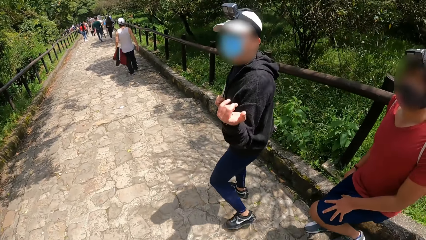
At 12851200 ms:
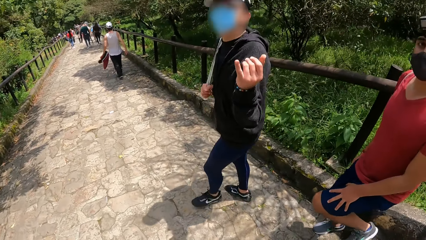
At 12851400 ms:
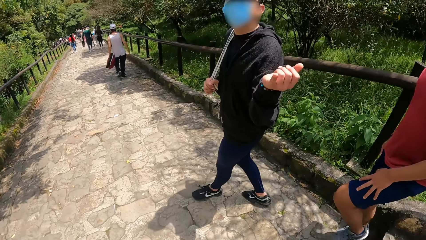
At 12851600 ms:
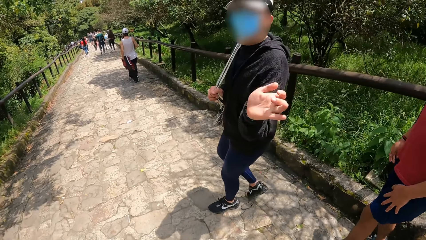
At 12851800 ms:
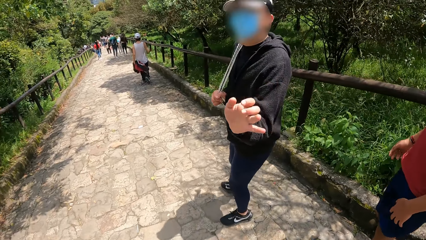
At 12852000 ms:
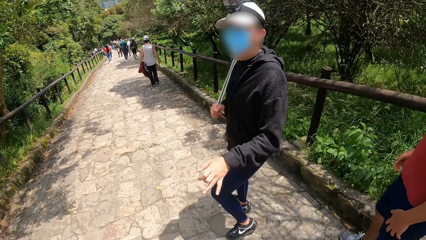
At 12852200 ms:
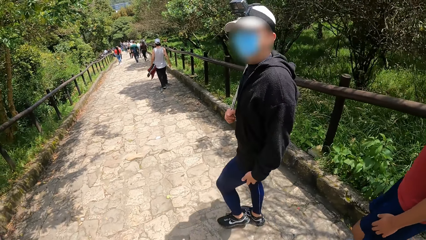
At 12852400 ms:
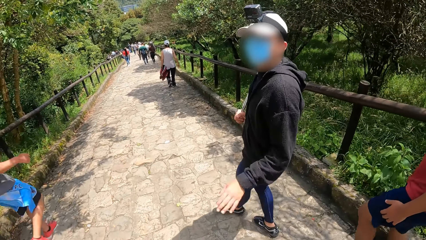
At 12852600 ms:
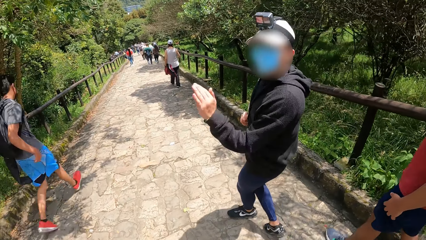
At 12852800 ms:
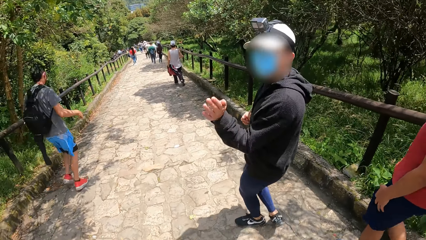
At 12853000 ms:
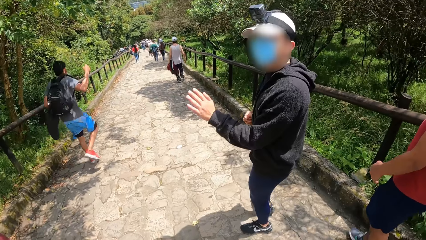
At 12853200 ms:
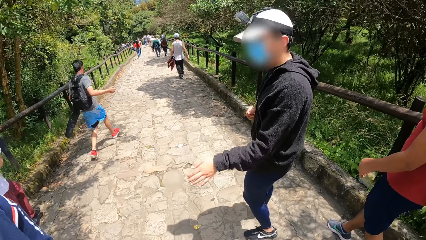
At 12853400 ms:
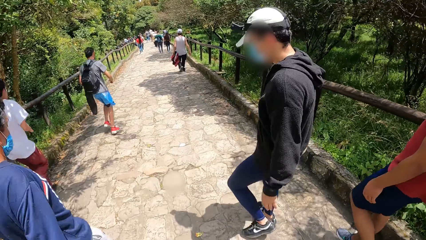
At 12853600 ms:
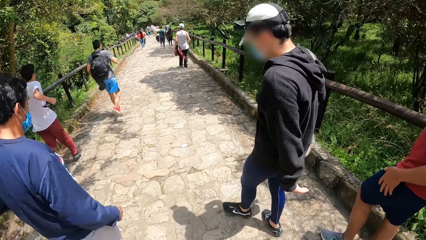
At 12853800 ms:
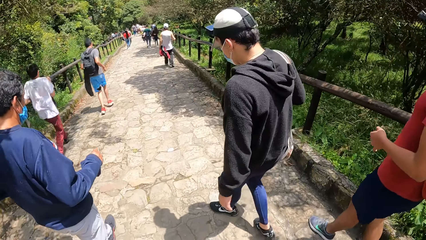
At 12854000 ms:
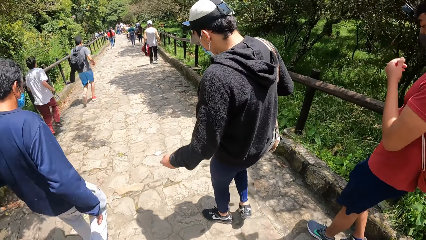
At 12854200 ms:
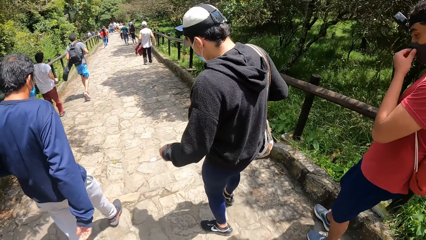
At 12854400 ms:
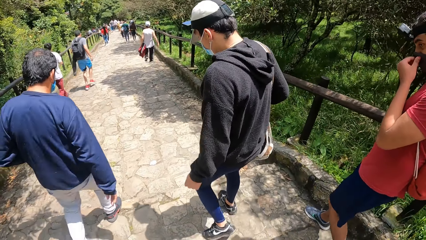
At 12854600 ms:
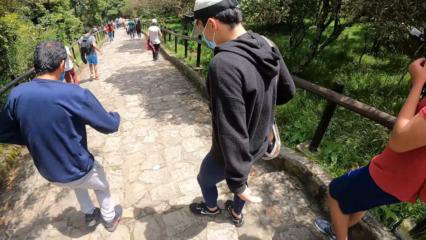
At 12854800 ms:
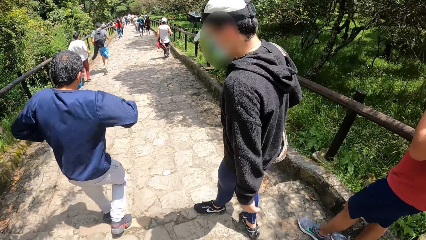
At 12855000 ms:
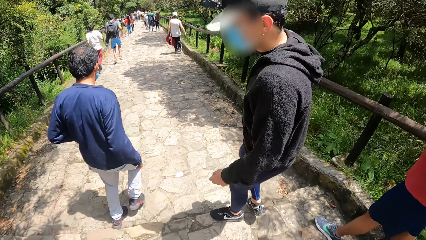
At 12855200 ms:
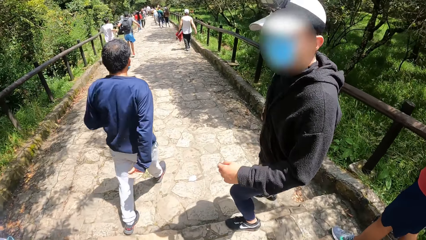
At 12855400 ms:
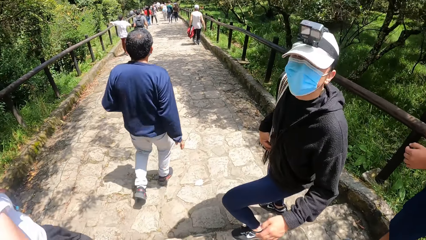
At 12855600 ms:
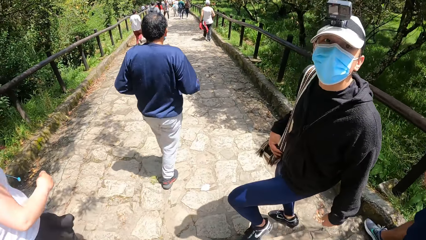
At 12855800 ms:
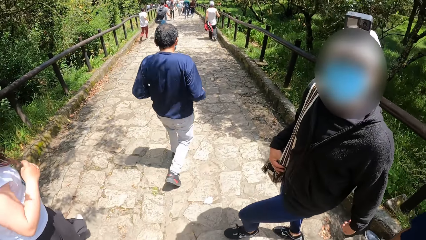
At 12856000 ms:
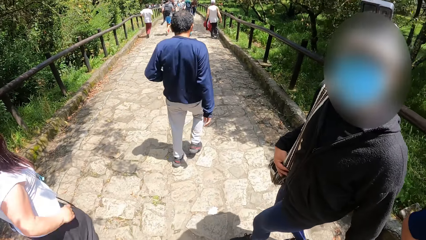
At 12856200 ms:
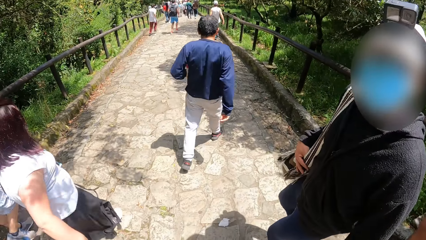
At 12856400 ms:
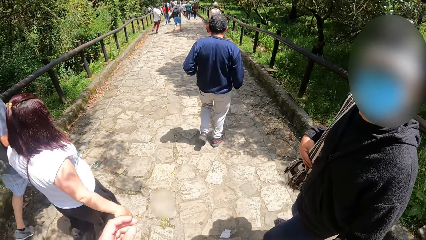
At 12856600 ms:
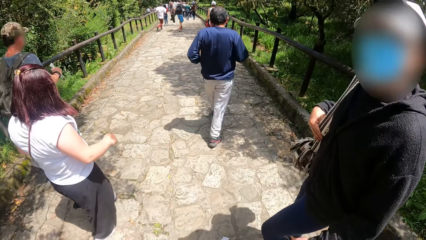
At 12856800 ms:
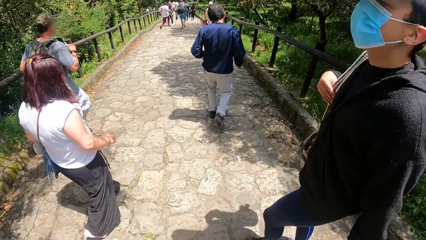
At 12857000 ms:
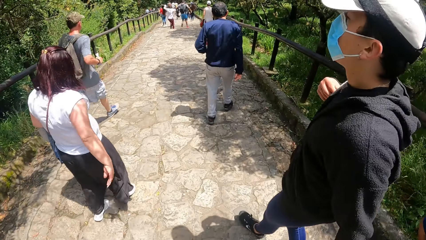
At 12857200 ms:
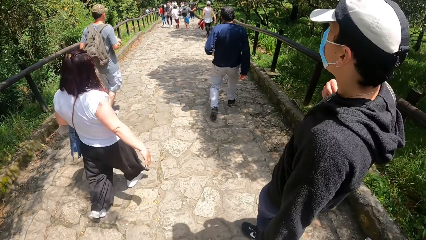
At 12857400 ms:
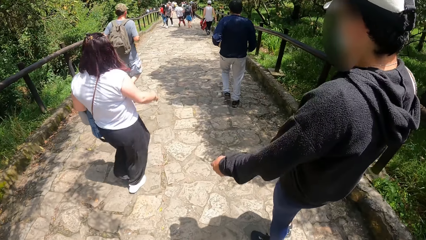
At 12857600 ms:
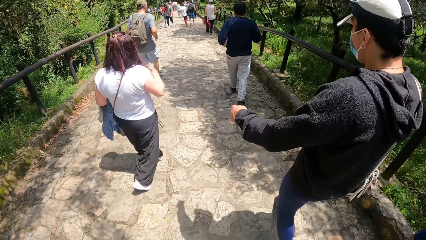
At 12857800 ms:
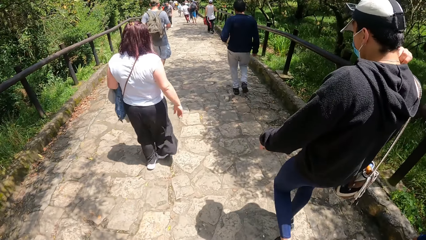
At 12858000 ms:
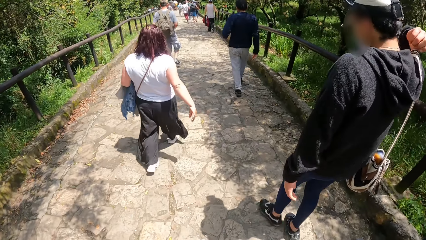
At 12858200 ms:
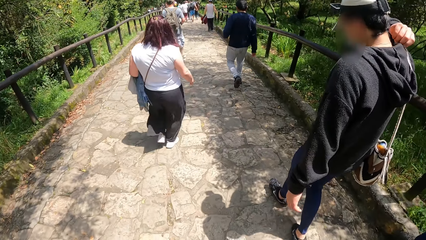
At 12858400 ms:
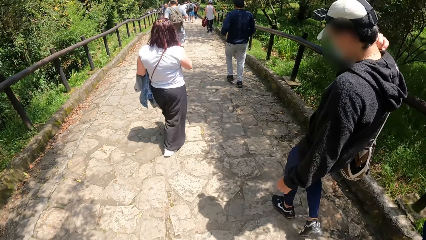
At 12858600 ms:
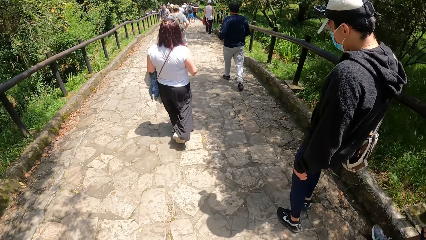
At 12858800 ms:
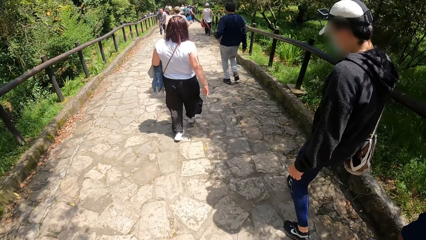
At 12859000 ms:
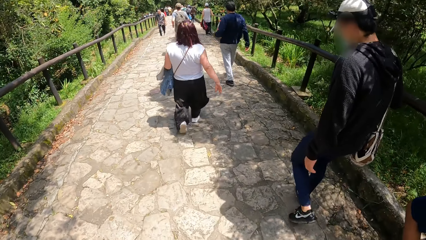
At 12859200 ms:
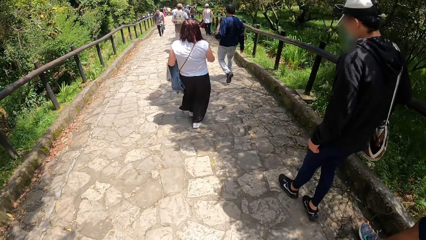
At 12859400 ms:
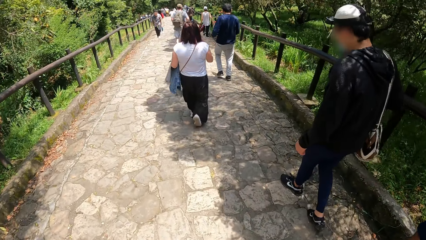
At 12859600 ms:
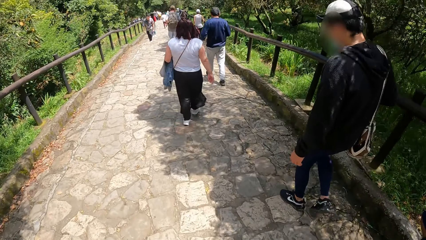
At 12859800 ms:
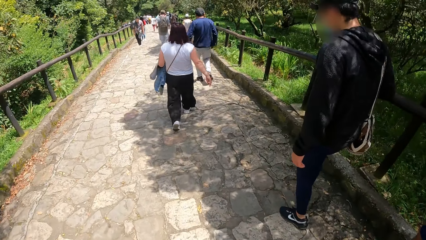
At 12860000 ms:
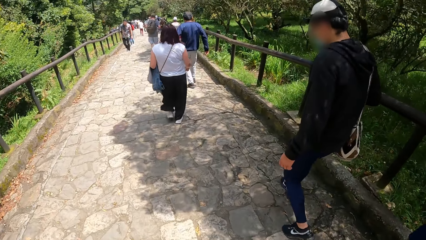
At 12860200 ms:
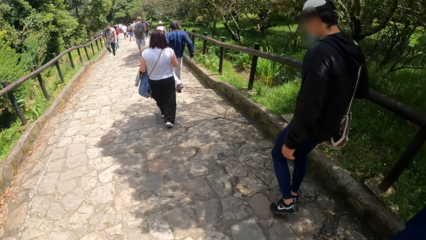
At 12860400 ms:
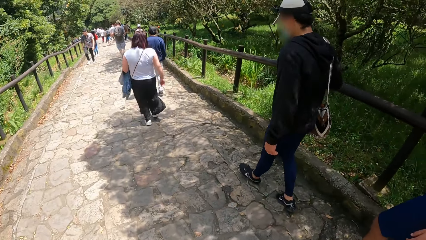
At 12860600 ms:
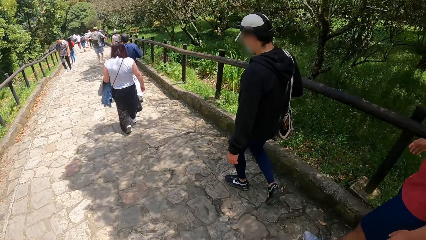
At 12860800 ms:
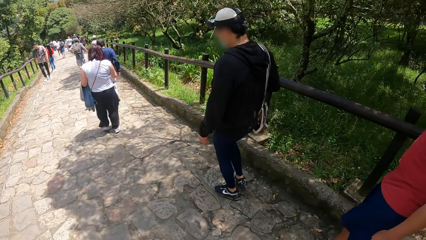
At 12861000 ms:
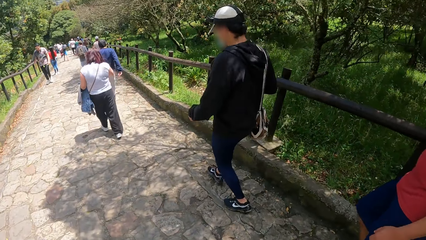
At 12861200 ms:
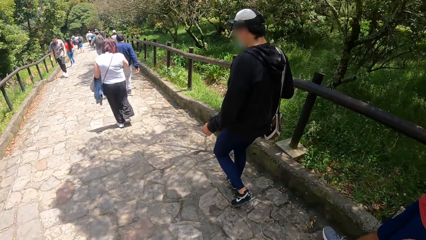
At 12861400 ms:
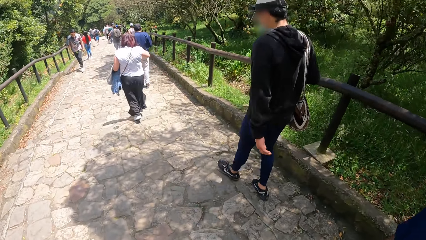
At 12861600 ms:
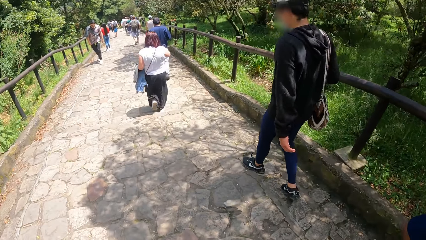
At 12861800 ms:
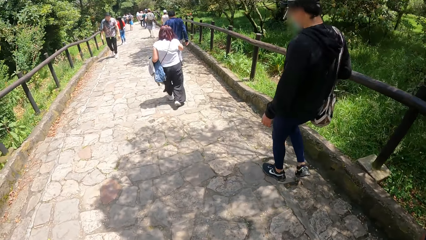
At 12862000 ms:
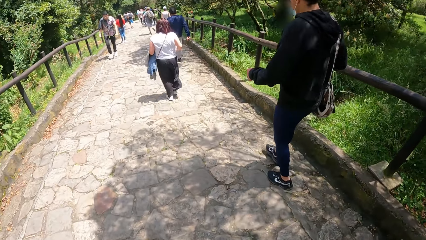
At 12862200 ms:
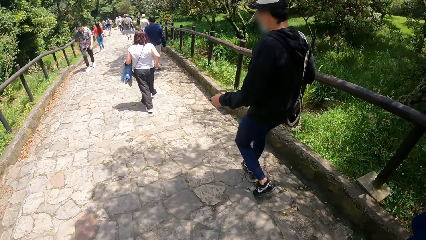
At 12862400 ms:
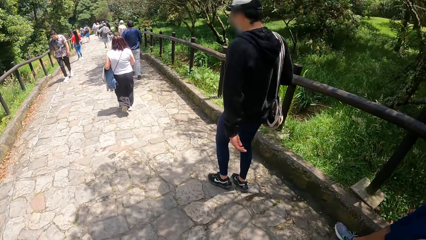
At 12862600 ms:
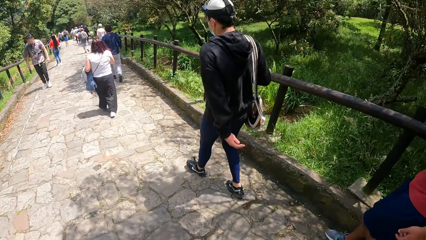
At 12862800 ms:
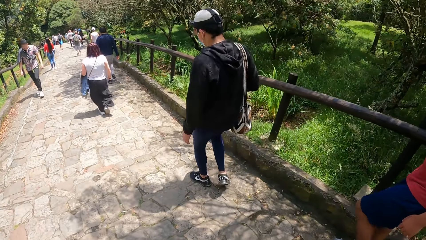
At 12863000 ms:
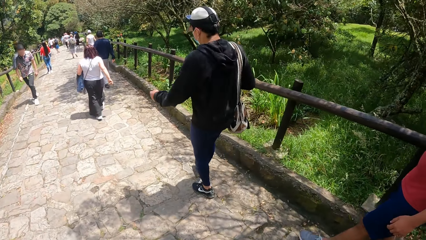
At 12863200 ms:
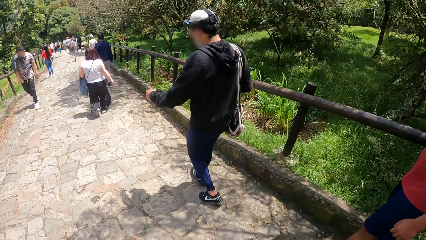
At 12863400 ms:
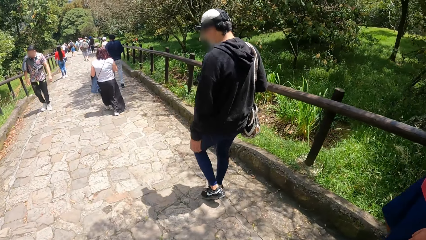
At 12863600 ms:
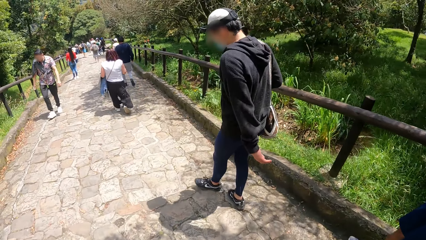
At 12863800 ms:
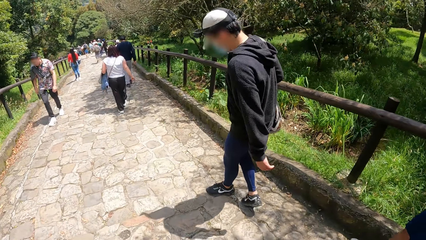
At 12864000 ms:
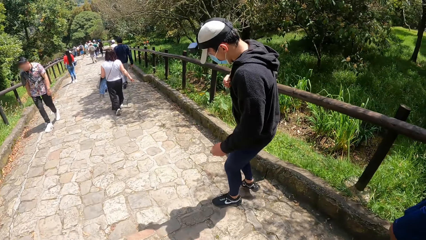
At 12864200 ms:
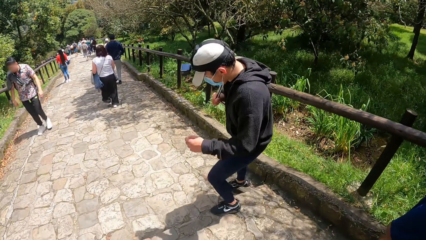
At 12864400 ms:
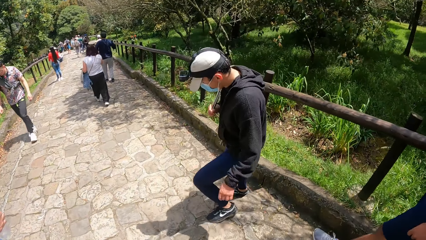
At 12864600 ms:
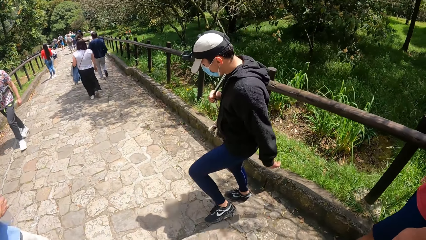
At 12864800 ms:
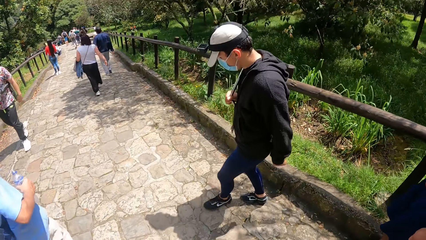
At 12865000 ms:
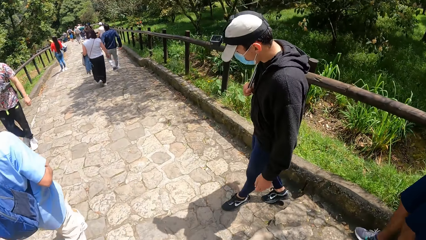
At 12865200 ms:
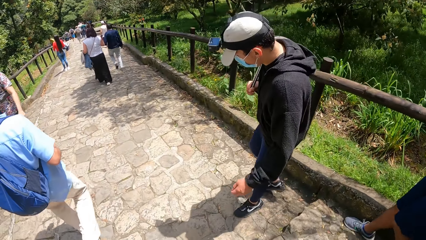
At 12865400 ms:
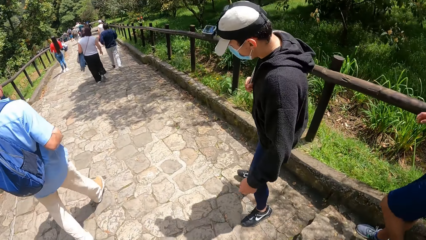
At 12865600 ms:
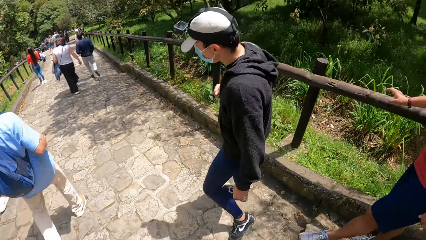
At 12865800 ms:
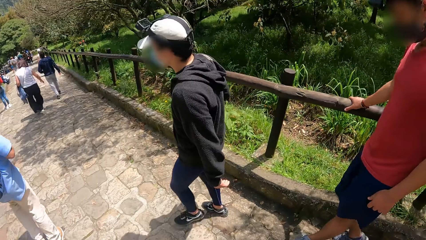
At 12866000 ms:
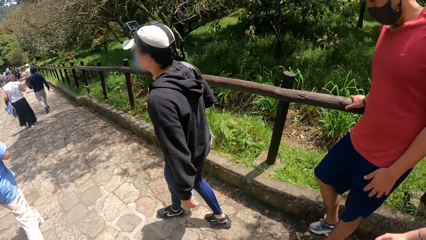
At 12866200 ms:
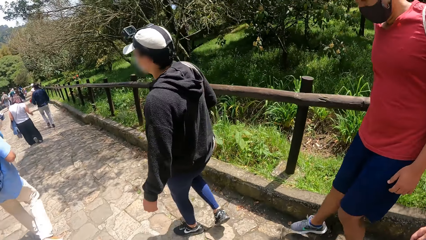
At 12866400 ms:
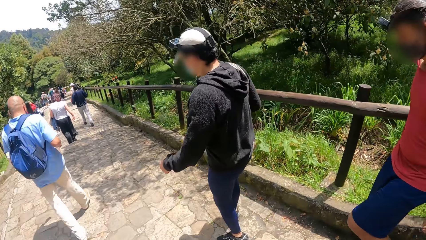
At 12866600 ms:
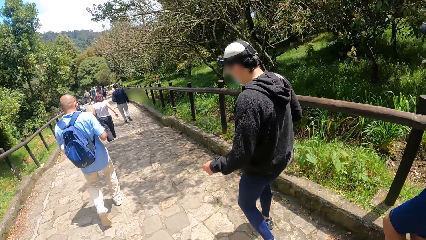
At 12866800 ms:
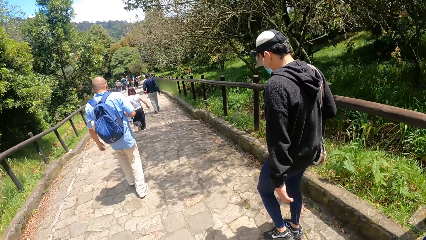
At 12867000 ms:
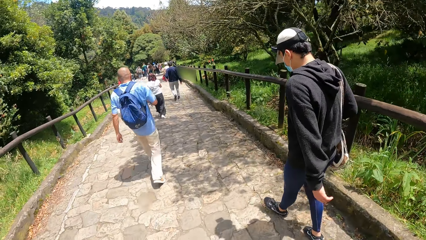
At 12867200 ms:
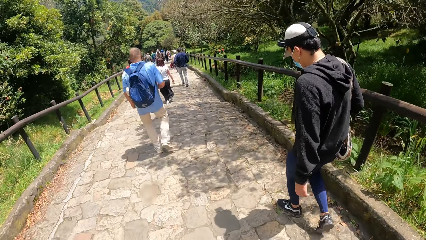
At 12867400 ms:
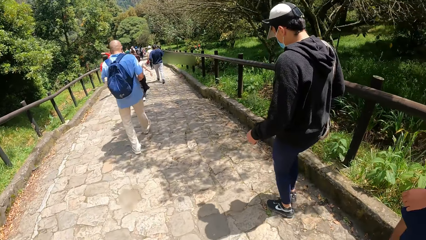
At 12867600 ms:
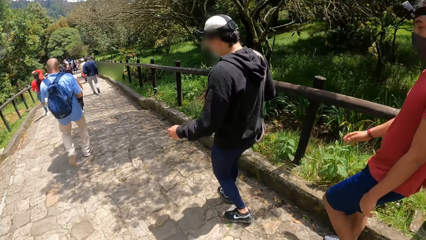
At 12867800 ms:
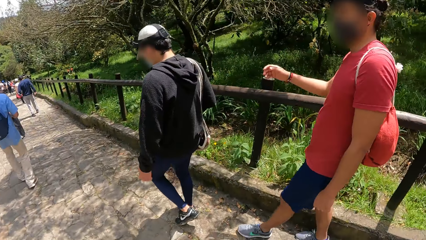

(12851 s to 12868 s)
A man holds a rail with his right hand.
